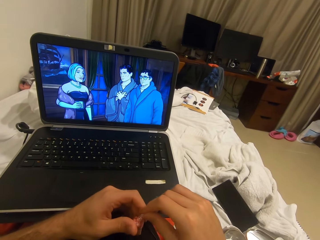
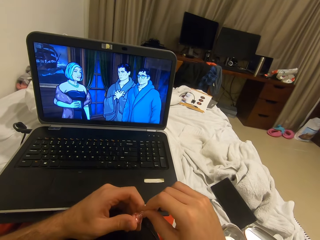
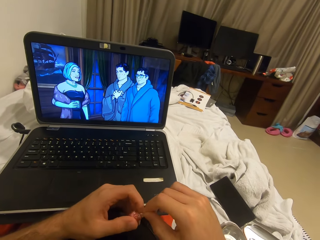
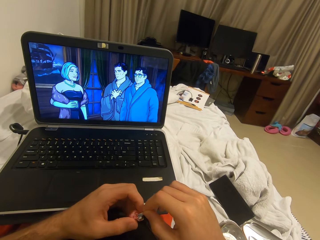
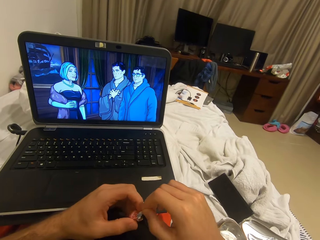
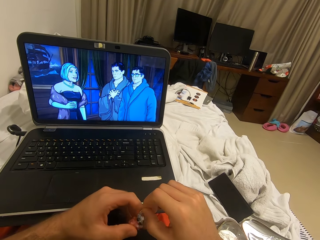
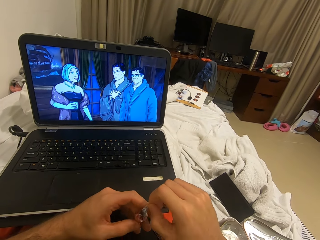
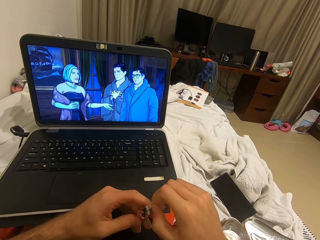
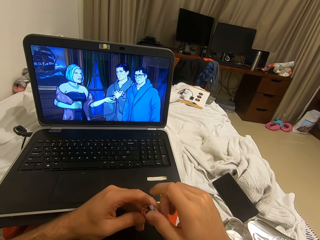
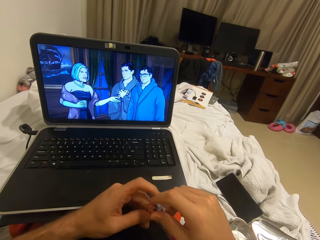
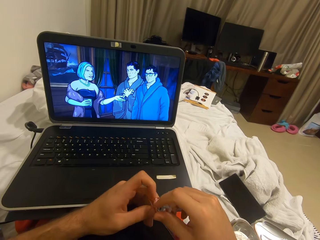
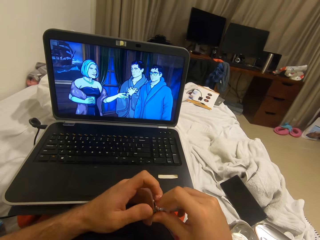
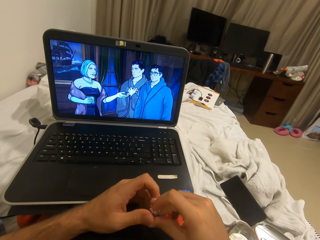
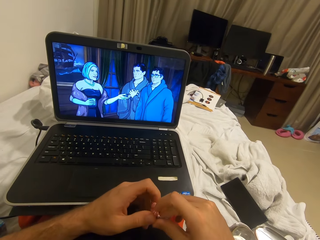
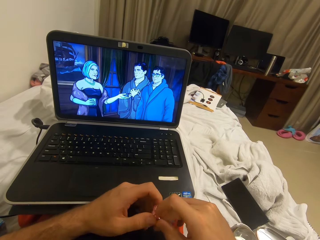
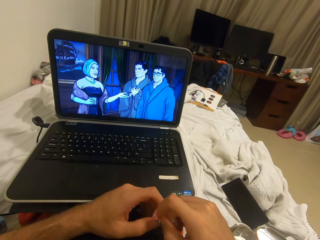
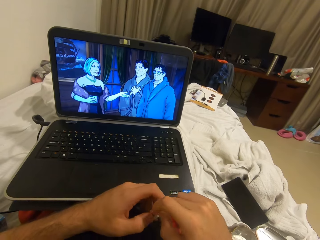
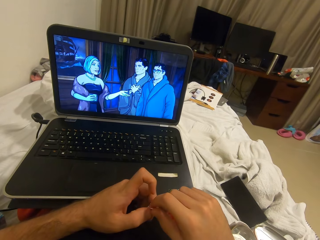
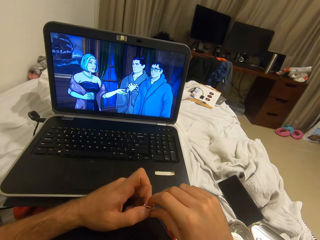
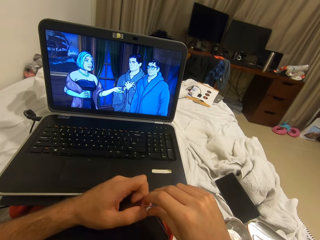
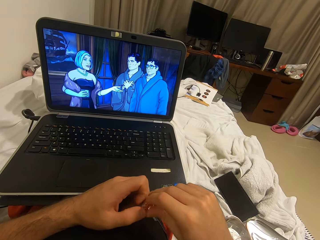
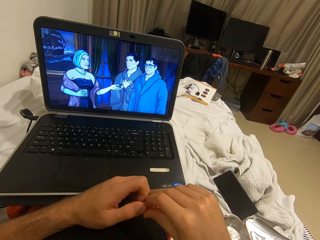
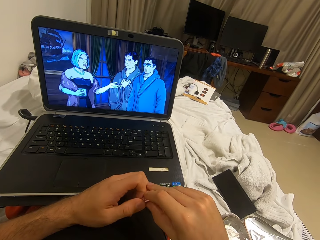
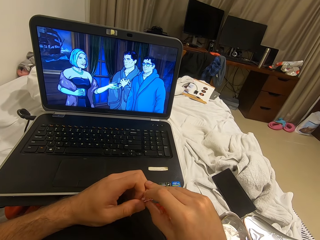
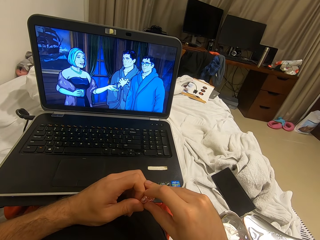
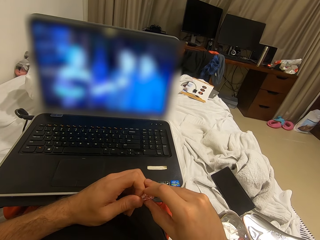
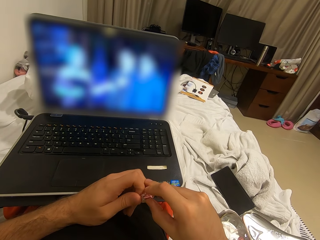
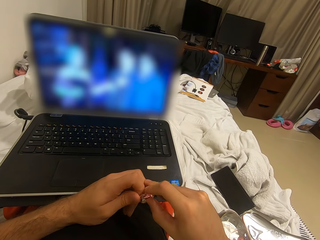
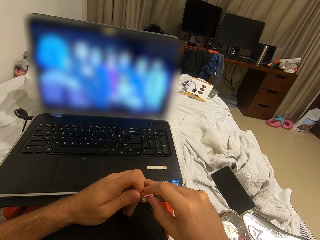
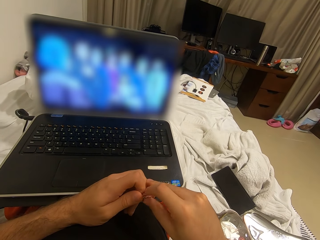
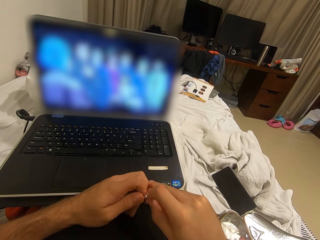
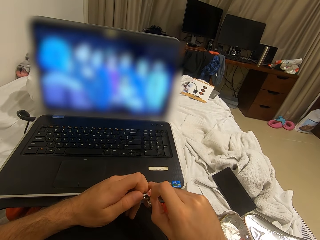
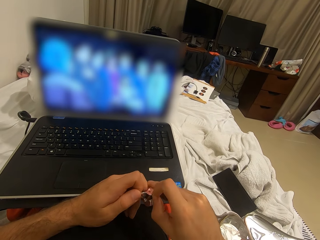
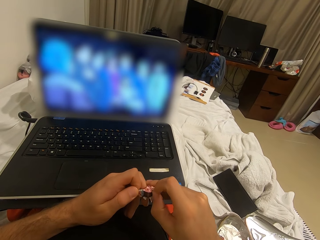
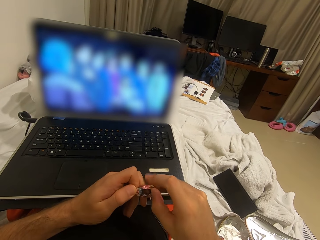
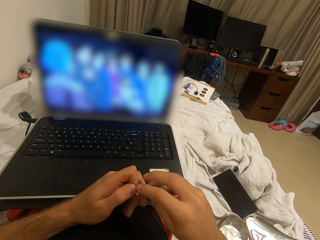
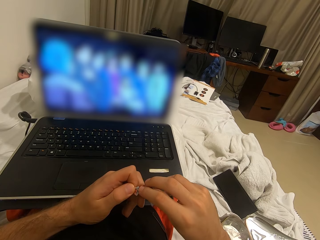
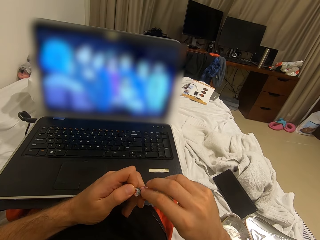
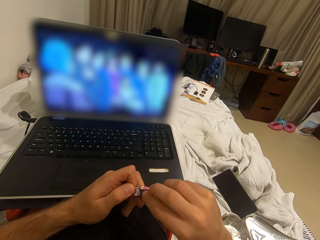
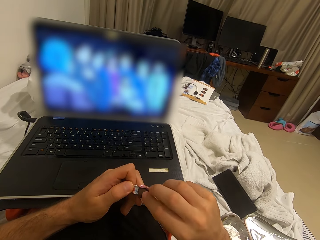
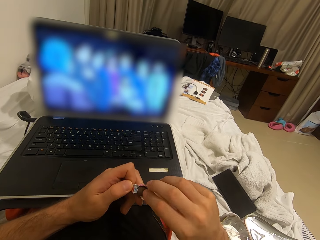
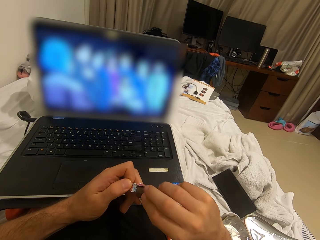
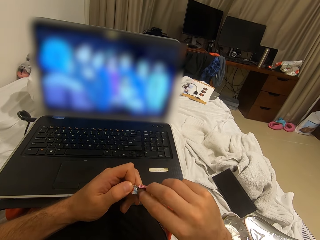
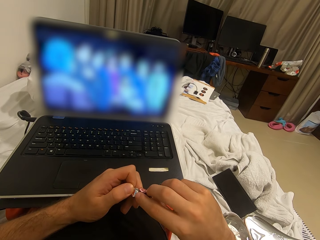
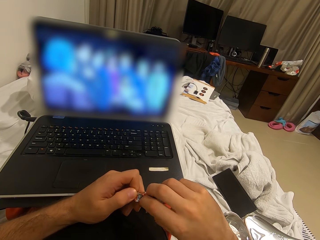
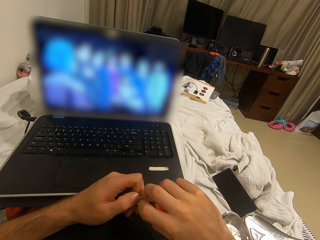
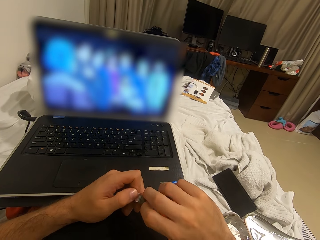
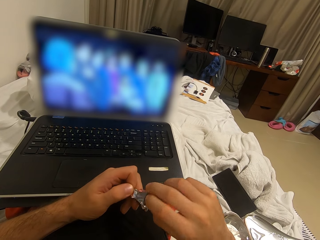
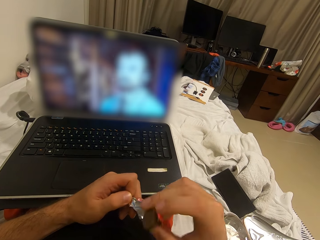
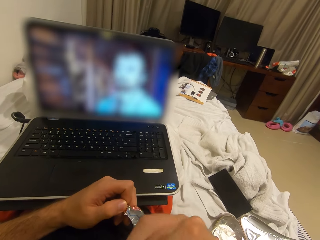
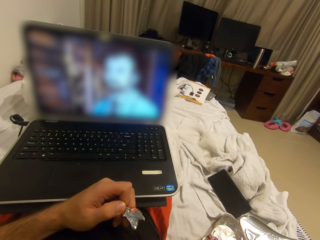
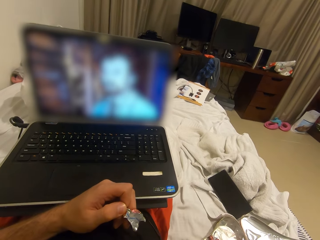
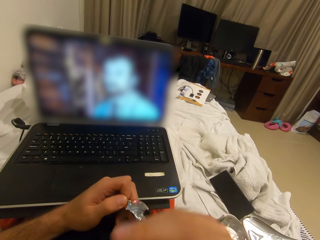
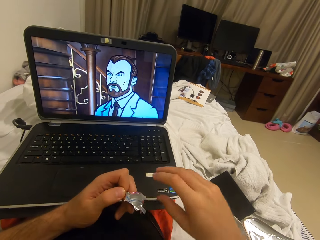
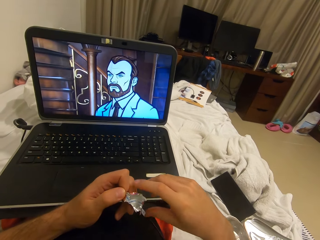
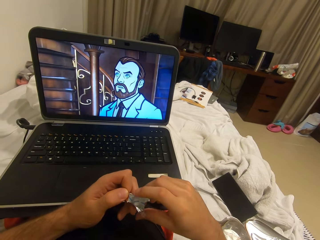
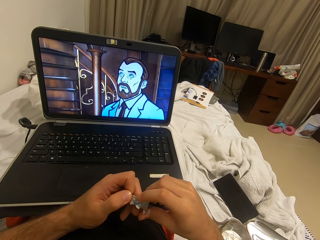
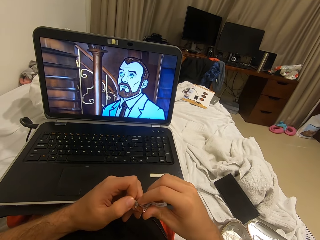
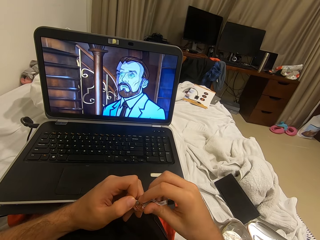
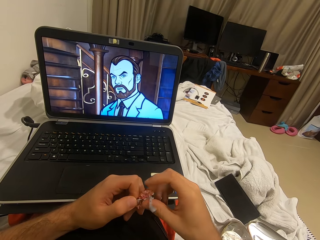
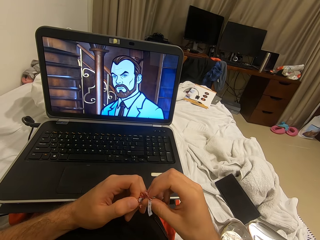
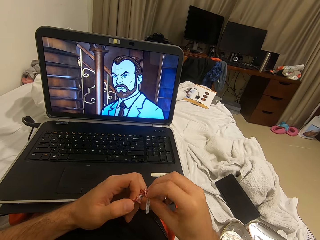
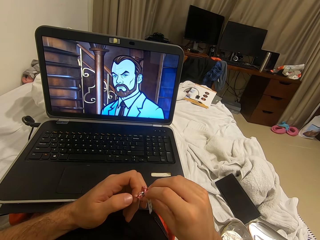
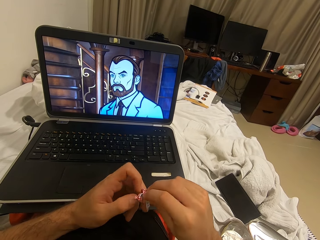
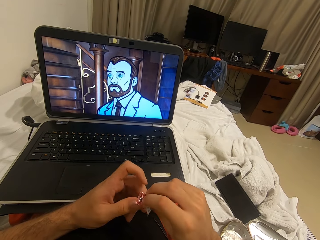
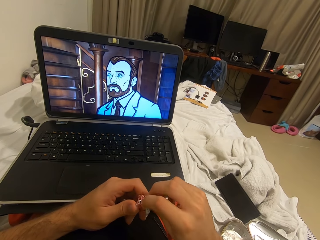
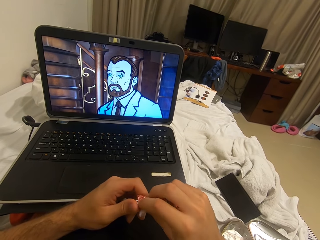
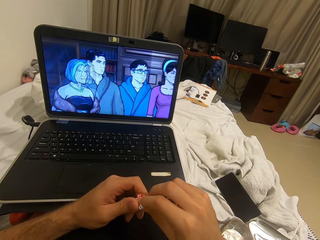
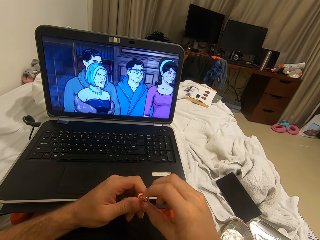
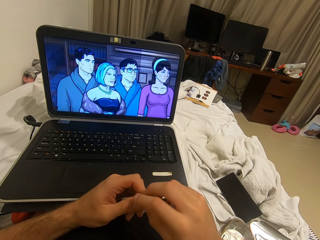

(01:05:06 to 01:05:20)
The camera wearer opens up the candy with both hands. He puts the candy in his mouth.

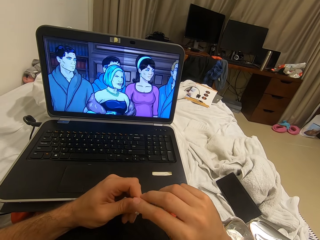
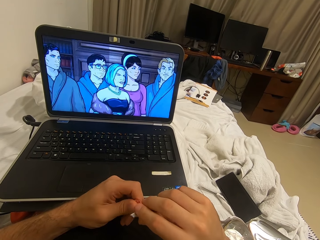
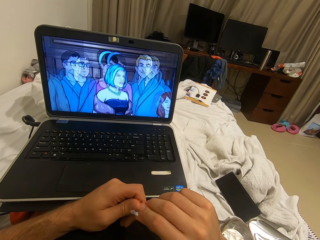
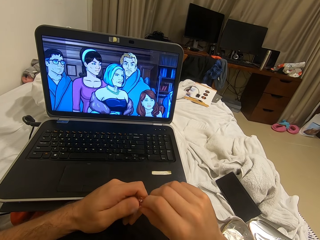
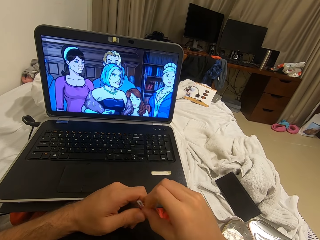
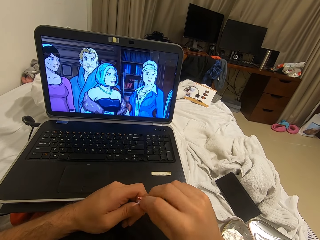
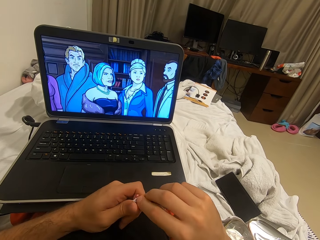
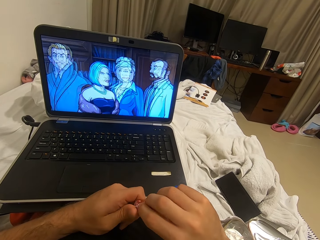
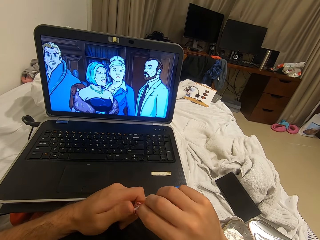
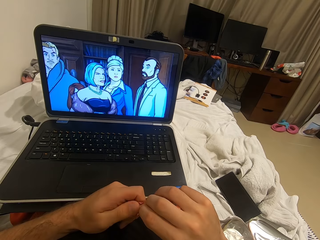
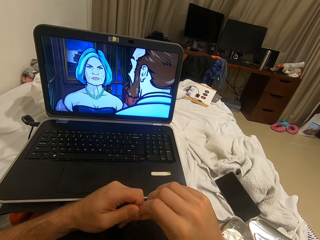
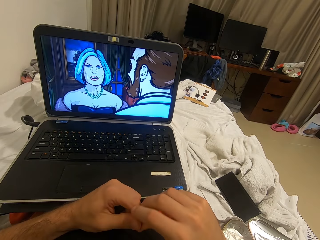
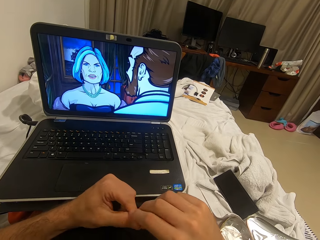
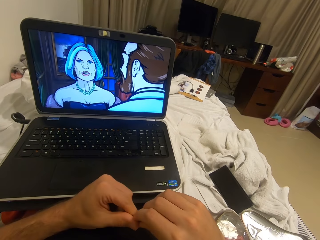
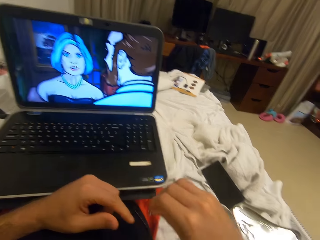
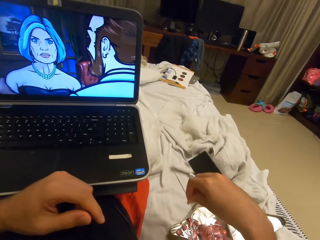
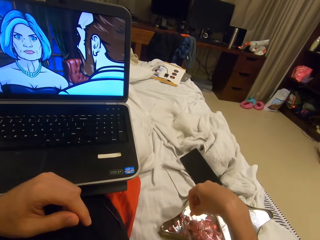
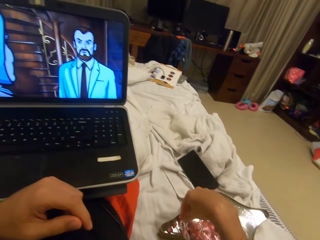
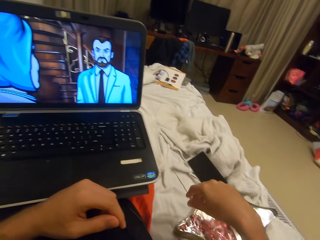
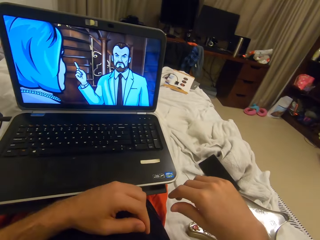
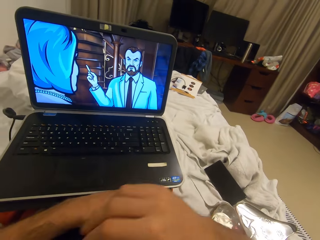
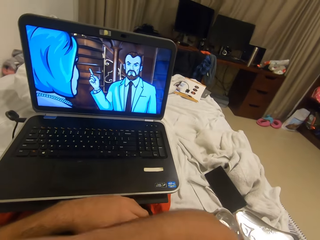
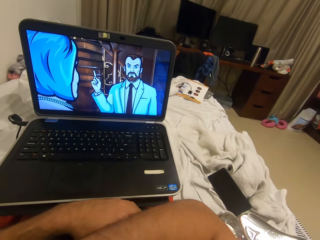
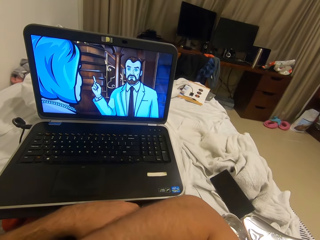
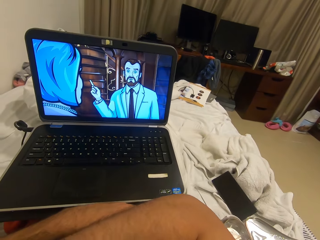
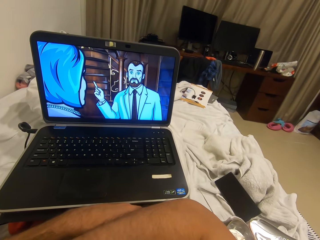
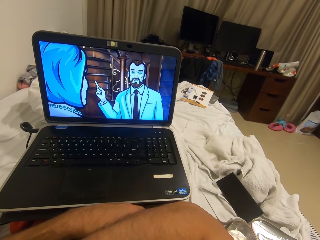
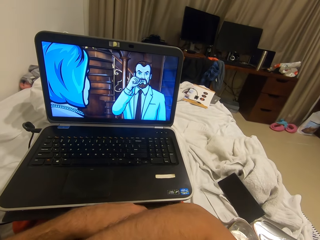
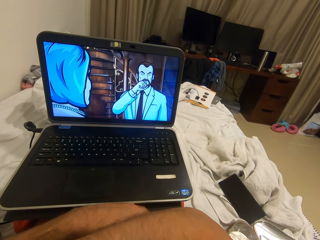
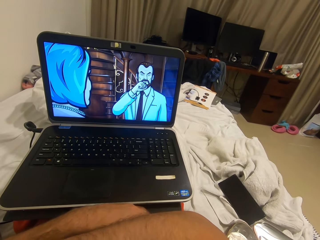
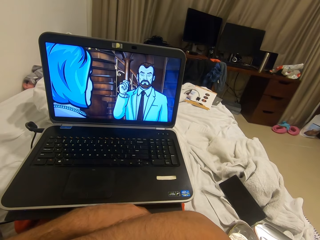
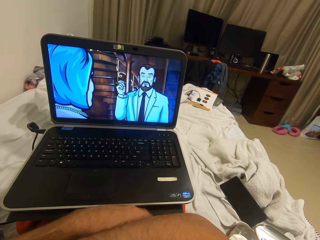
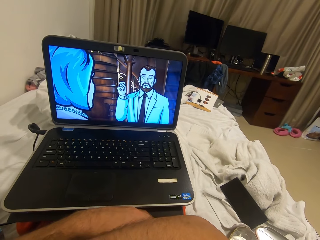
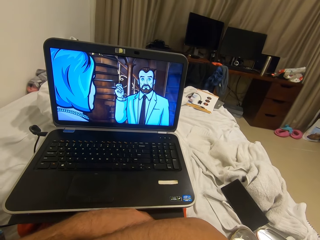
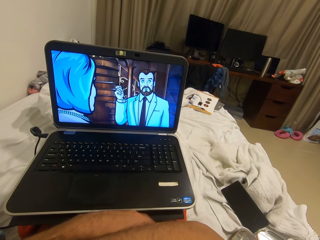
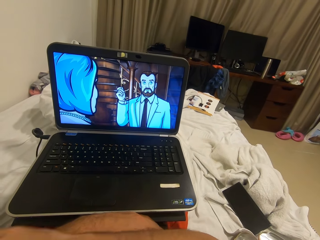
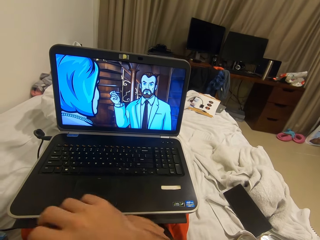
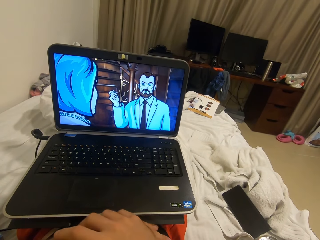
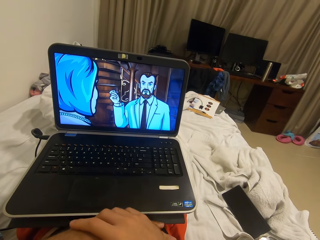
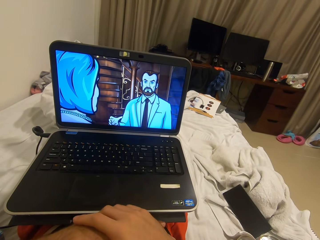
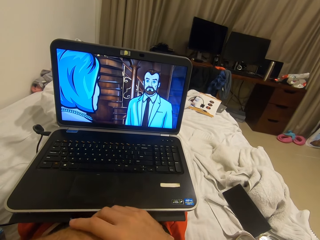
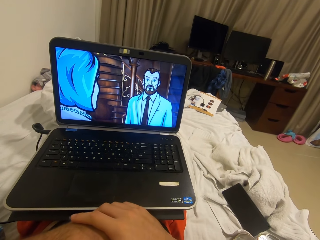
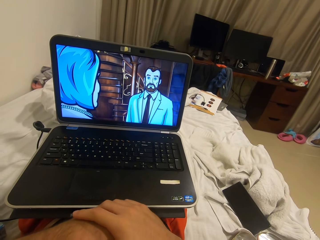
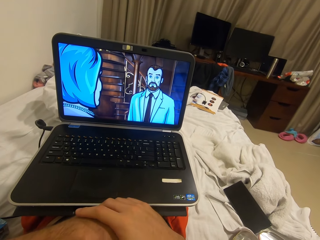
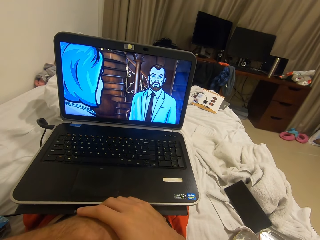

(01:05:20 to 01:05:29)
The camera wearer drops the candy wrapper in the box of candy.
